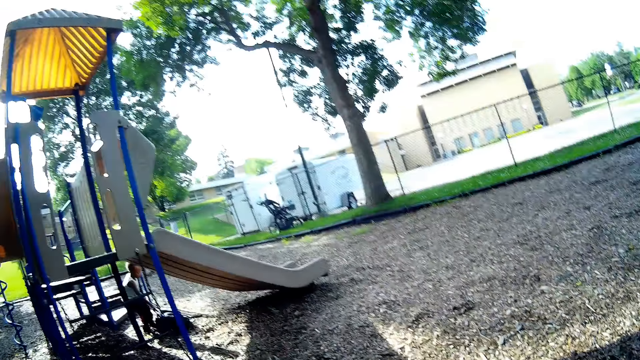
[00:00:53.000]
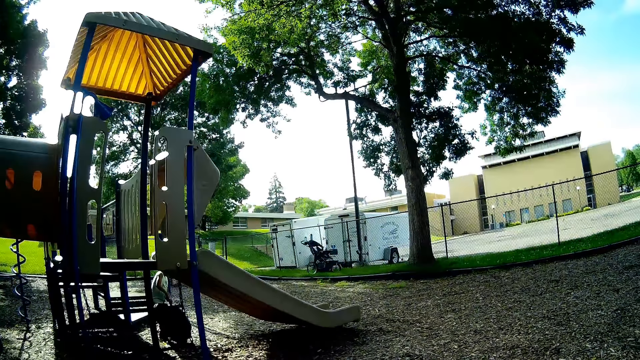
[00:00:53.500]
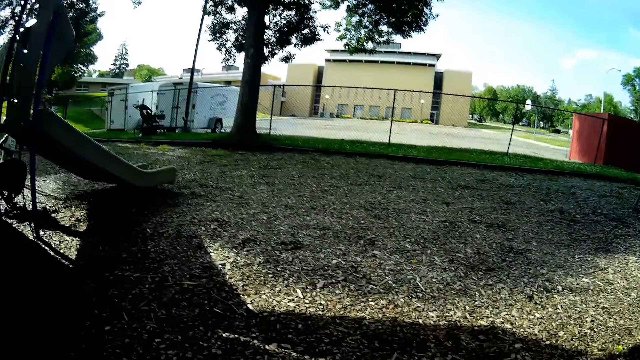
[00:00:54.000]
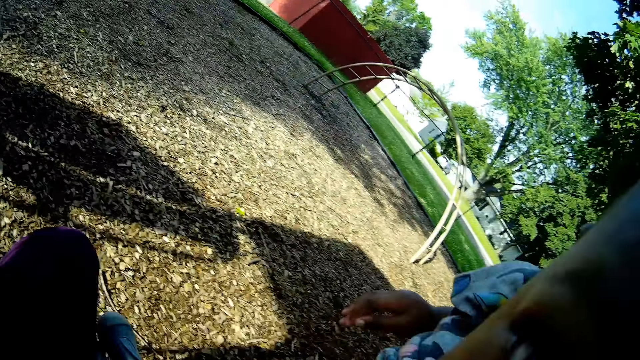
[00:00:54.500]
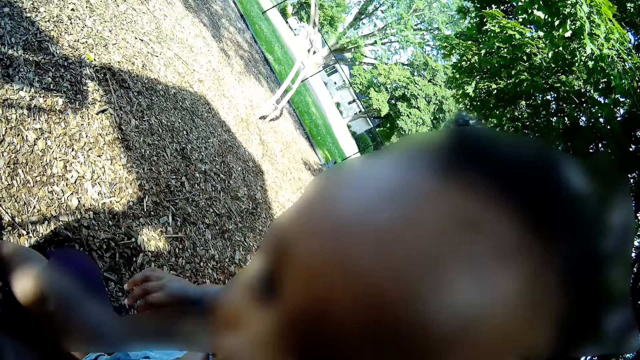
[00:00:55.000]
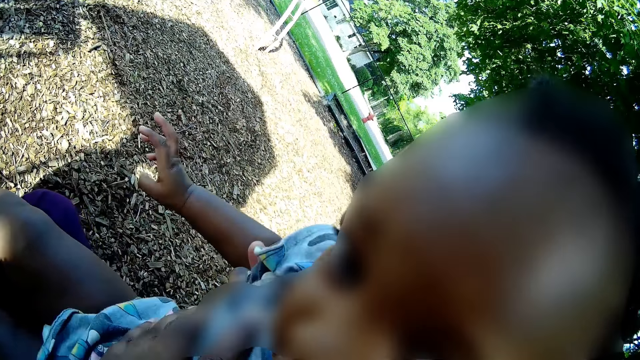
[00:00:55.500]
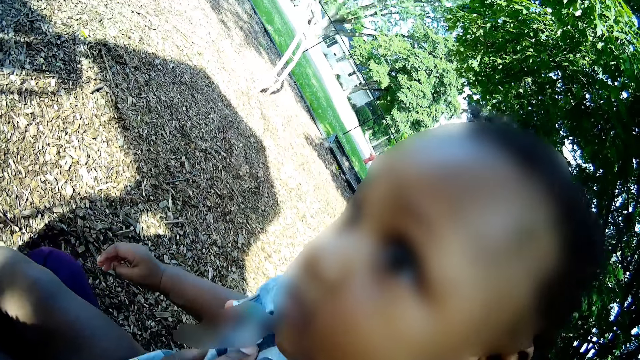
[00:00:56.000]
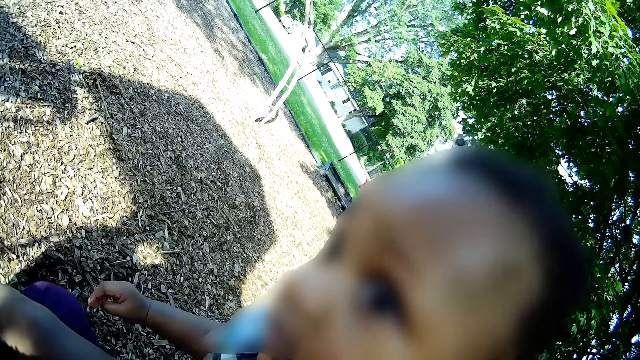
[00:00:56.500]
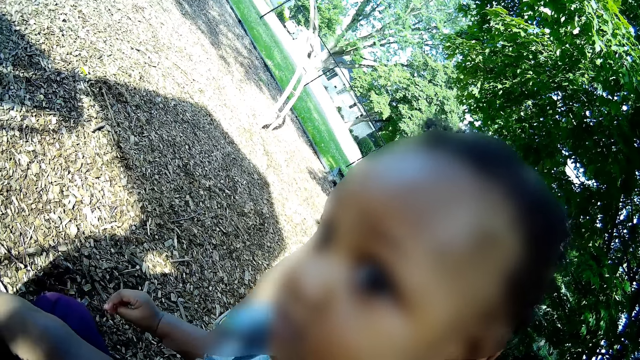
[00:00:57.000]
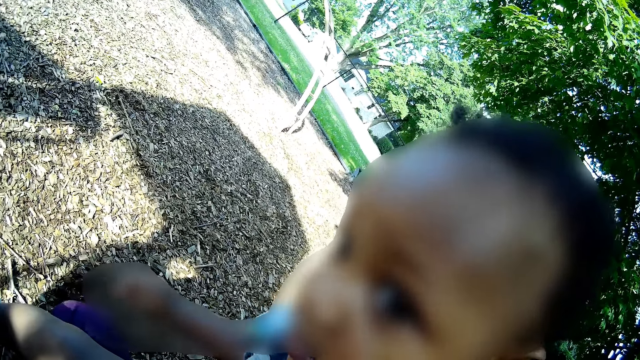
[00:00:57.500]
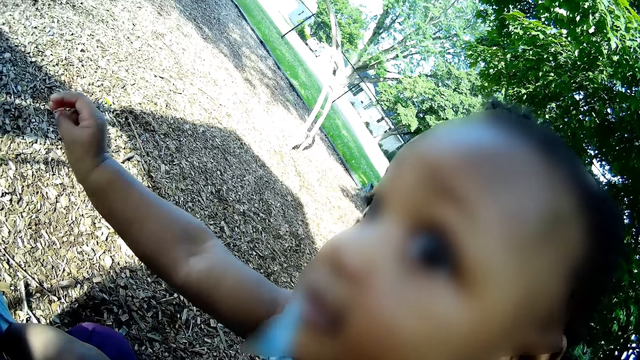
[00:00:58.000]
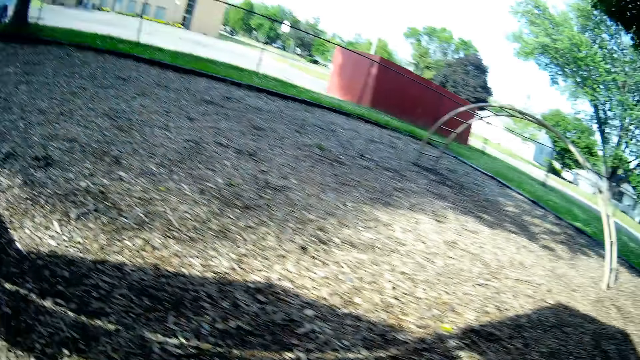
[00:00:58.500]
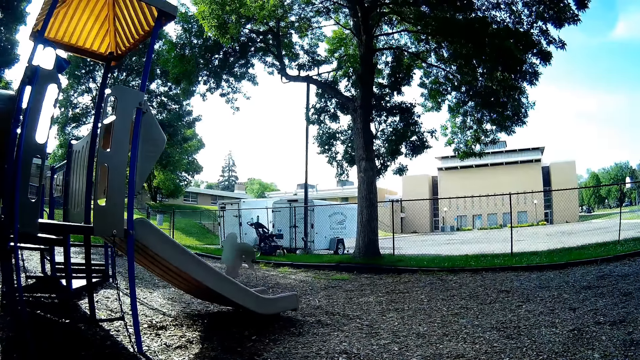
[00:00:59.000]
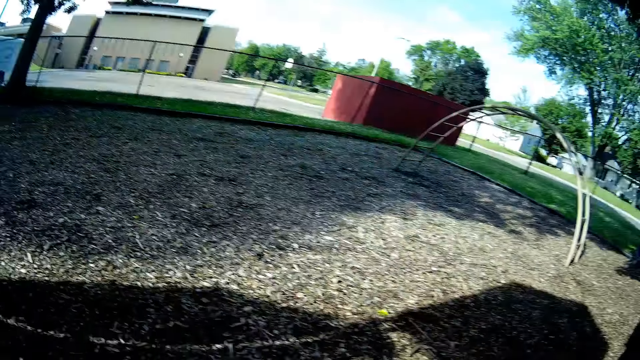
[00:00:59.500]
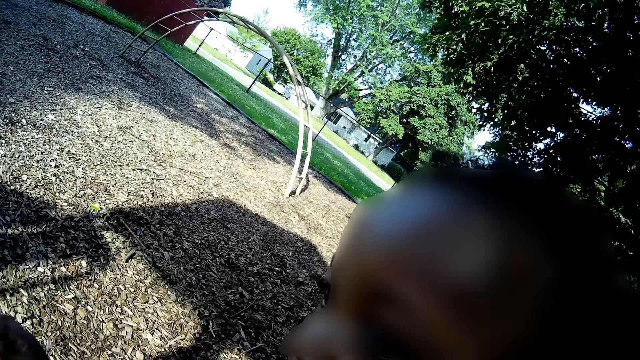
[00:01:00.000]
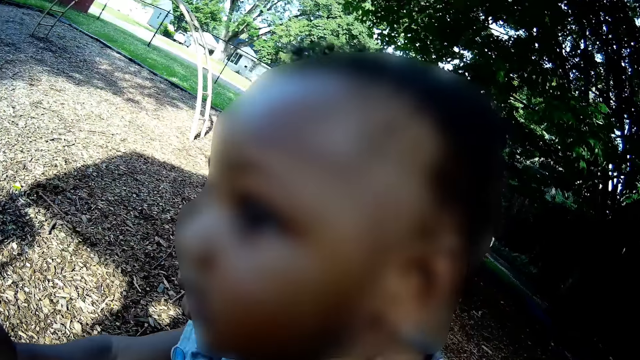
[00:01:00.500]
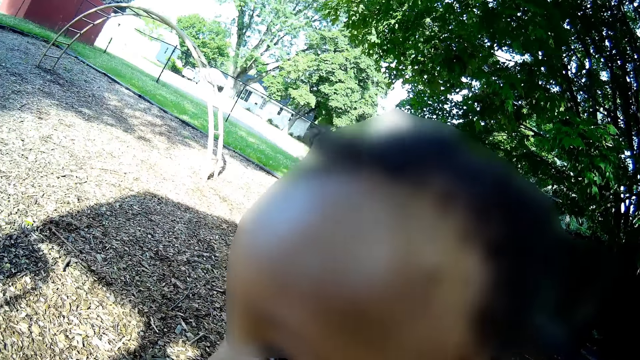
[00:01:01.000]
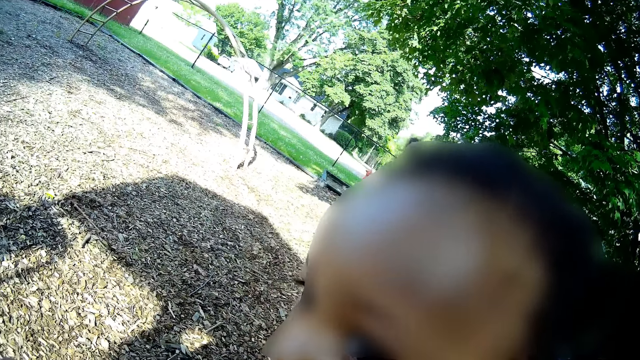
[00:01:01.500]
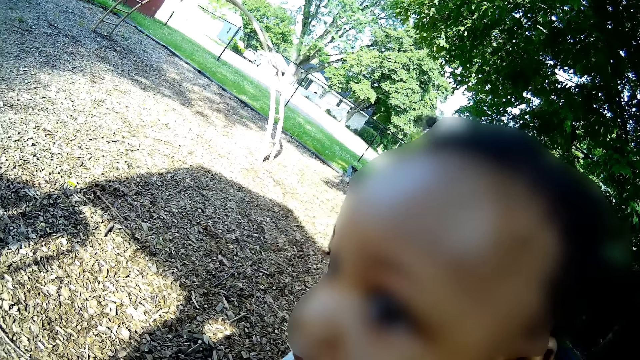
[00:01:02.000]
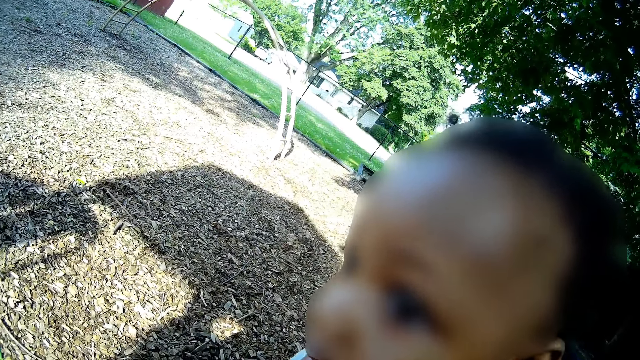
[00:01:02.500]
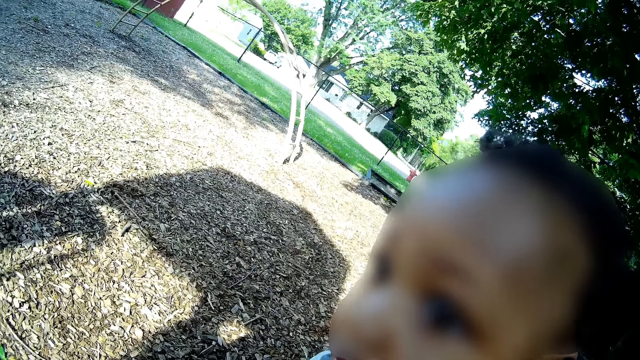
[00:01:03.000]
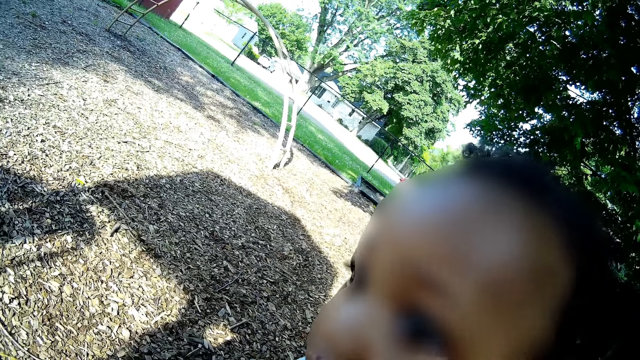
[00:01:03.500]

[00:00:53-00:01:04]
The camera wearer looks around. They play with a baby, look at the baby, and speak to the baby.

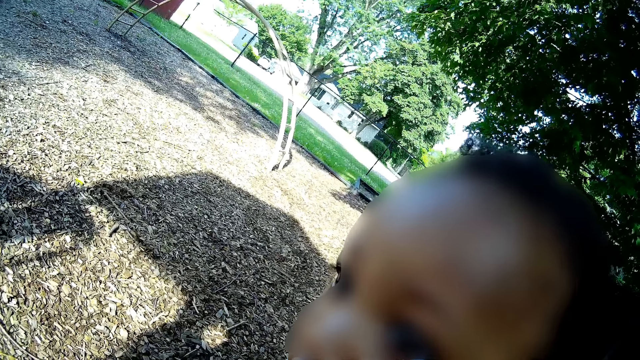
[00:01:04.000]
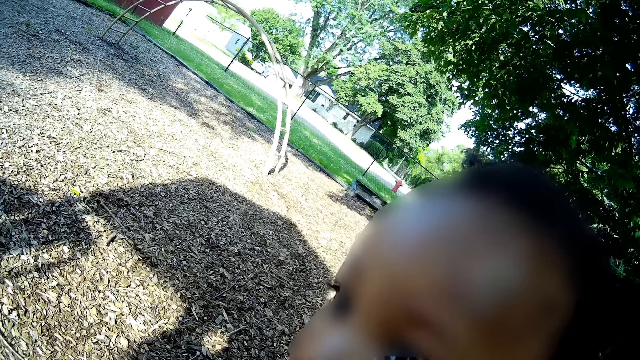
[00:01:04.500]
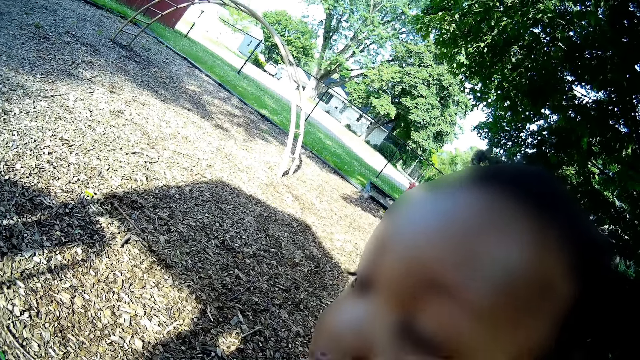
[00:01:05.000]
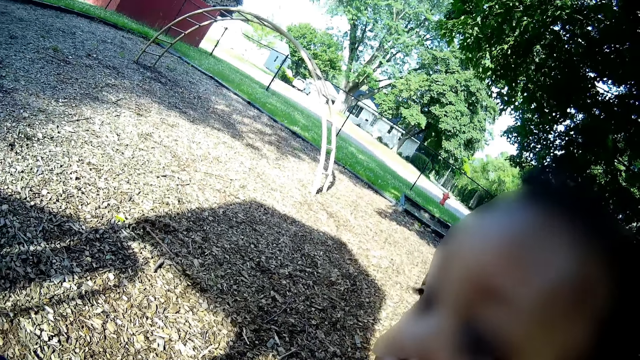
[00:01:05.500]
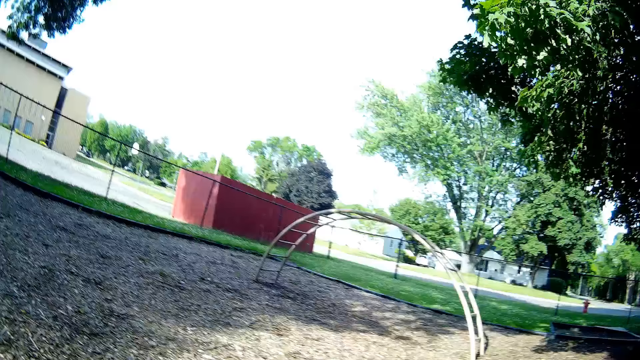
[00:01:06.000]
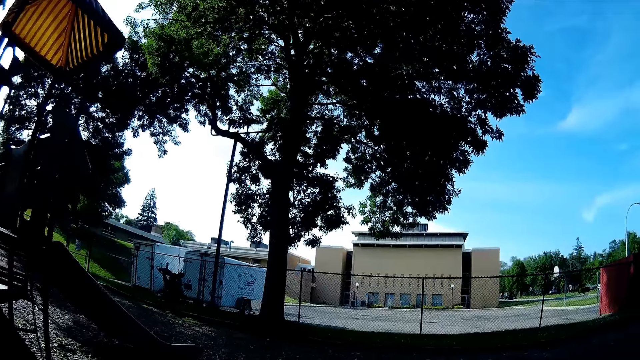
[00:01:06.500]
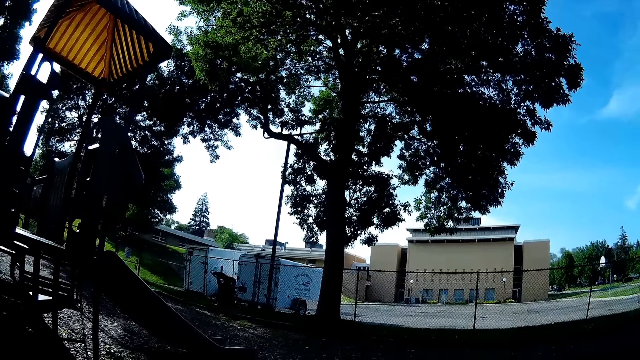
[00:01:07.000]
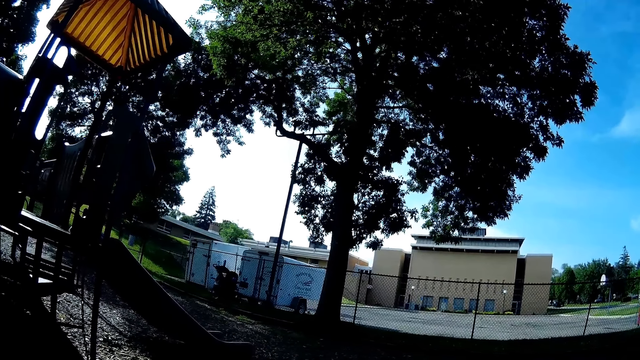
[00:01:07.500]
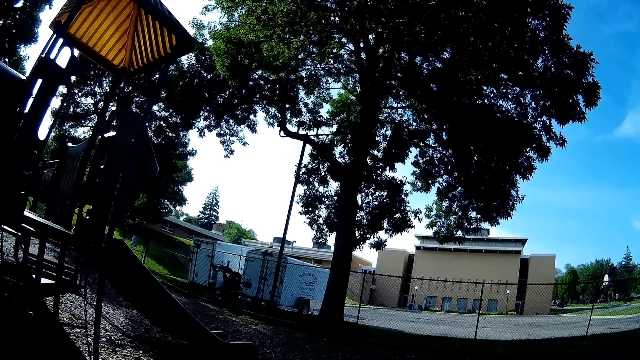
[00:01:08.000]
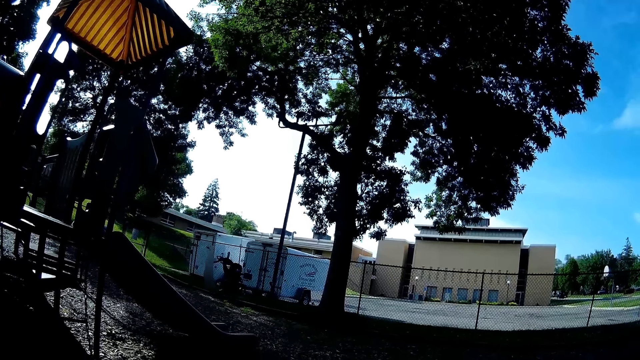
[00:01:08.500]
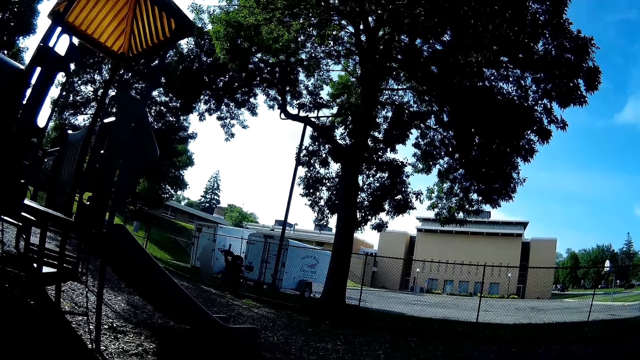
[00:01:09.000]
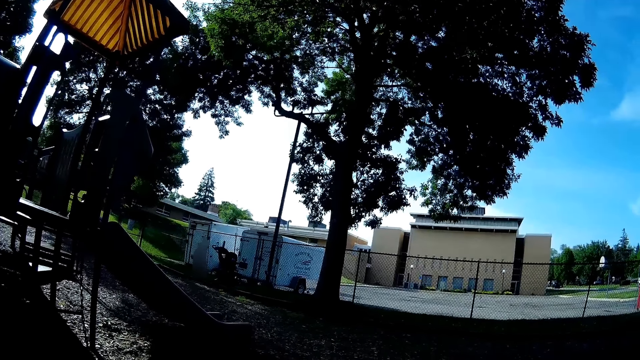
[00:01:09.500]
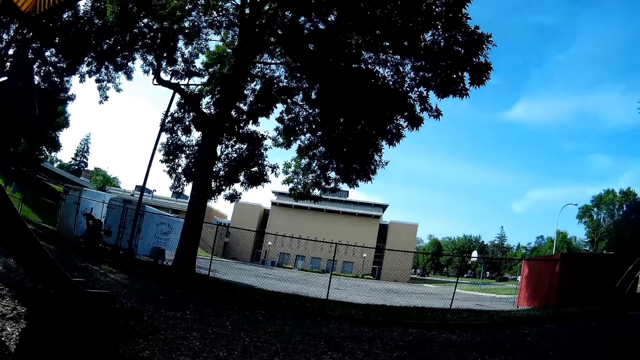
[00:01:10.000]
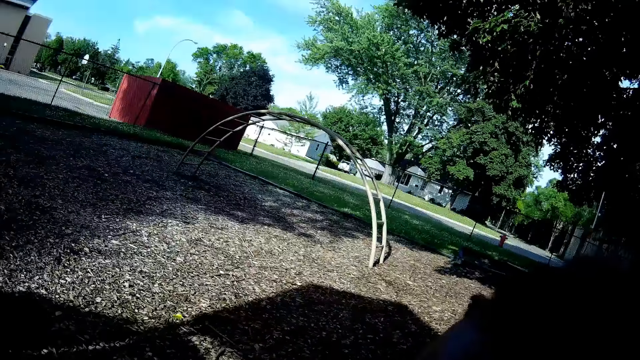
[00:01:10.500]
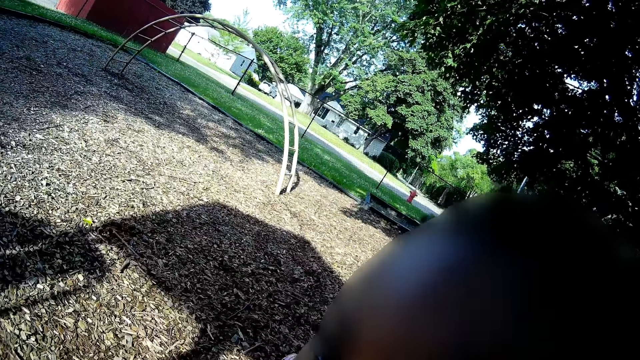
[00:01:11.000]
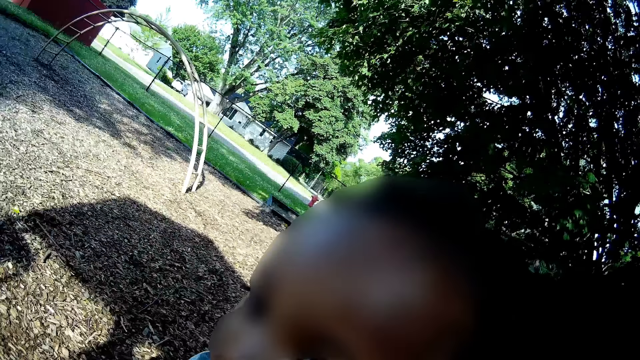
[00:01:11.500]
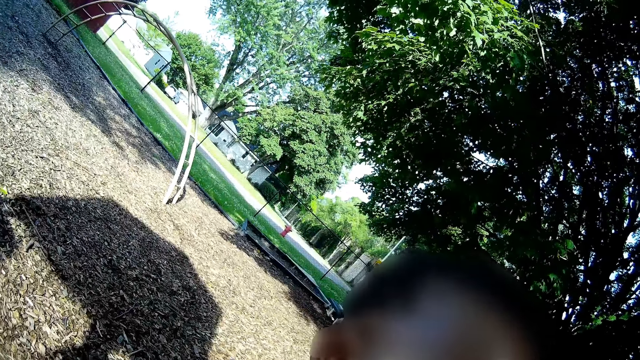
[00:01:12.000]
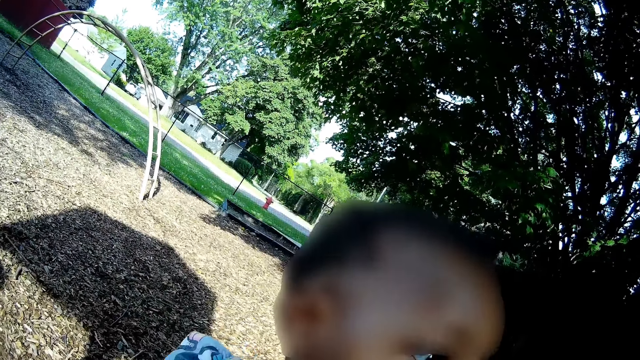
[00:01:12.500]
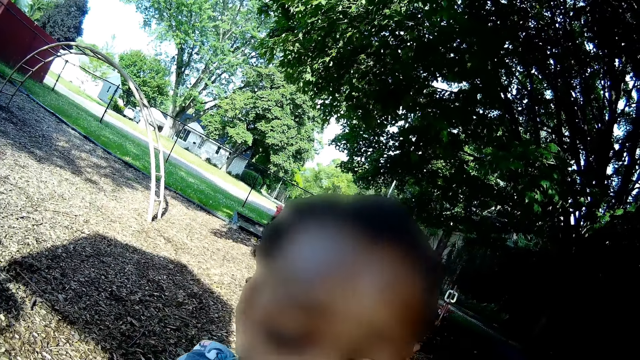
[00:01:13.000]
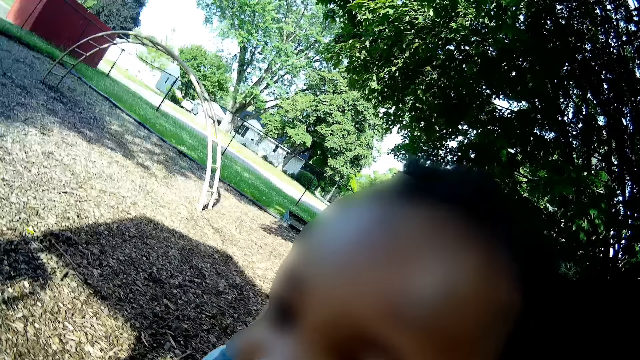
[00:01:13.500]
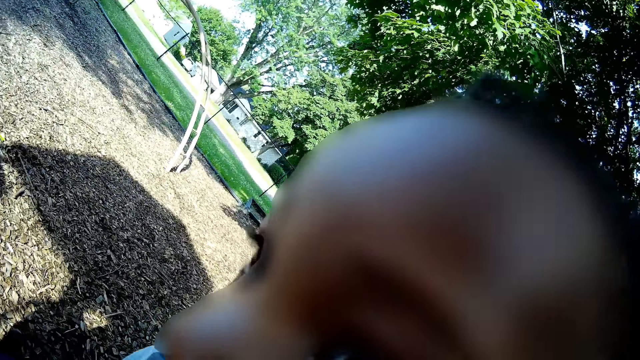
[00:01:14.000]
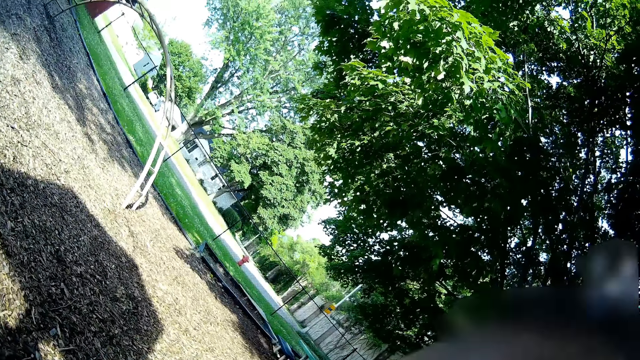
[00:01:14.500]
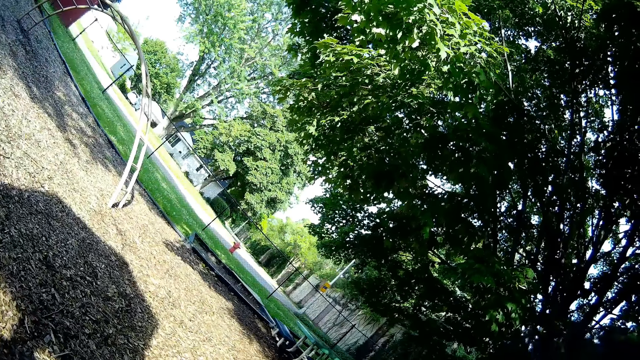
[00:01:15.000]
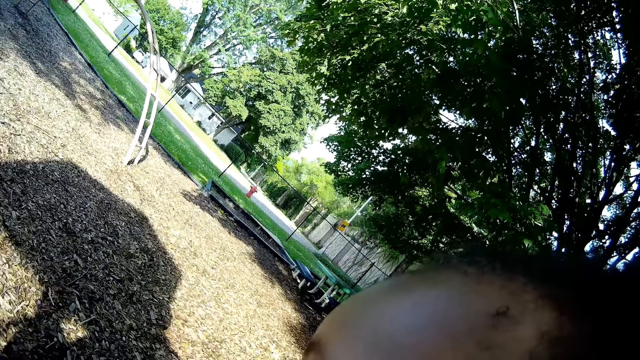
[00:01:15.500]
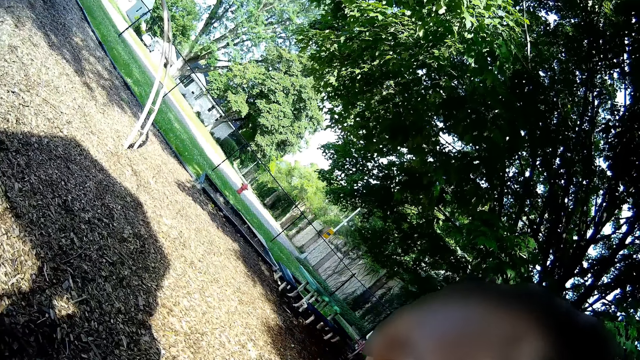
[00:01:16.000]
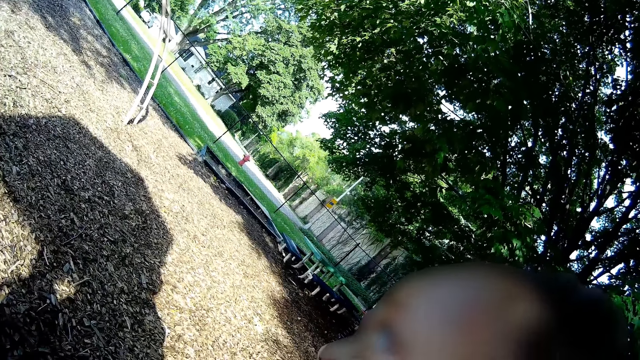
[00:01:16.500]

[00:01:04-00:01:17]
The camera wearer looks around. They speak to a boy. The boy speaks to the camera wearer. The camera wearer looks at the boy. They speak to a baby and look at the baby.
